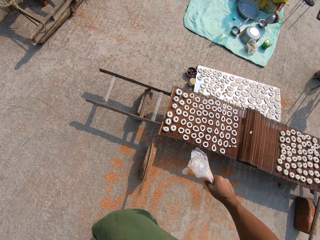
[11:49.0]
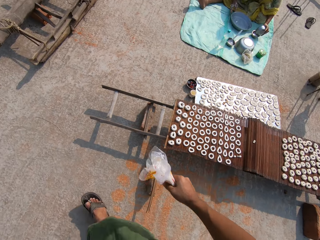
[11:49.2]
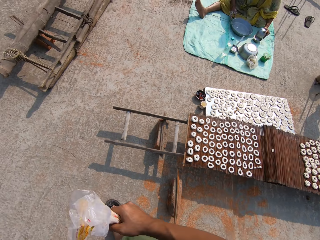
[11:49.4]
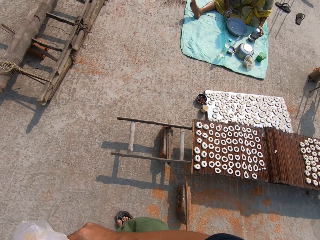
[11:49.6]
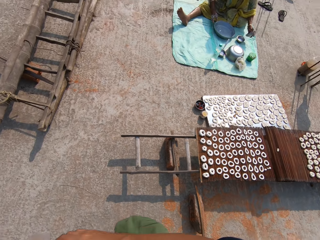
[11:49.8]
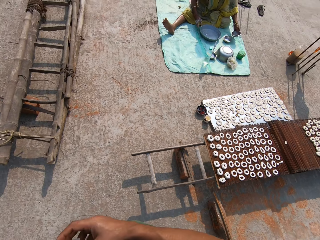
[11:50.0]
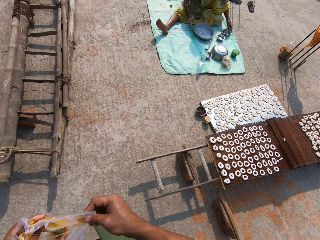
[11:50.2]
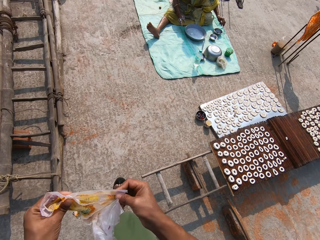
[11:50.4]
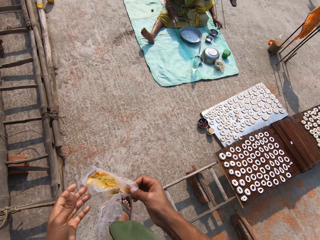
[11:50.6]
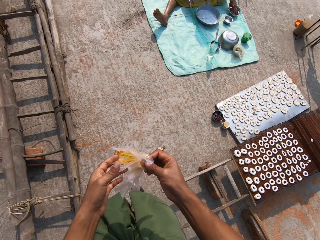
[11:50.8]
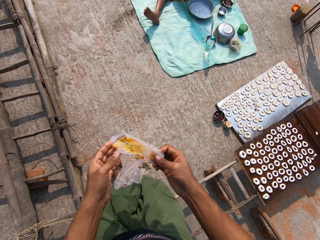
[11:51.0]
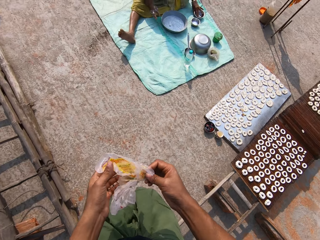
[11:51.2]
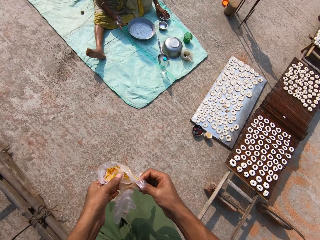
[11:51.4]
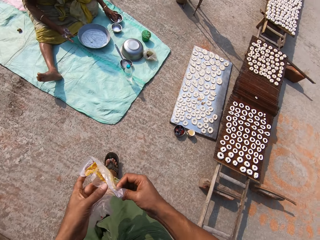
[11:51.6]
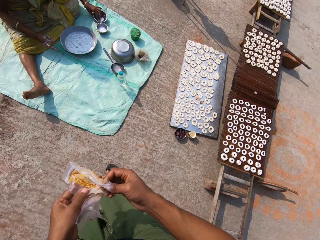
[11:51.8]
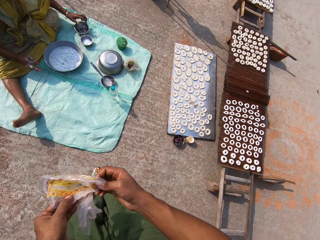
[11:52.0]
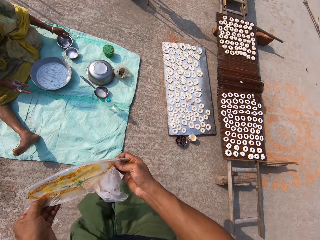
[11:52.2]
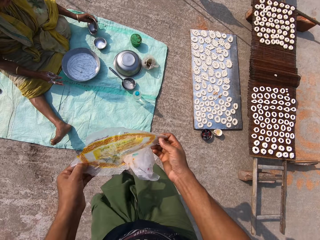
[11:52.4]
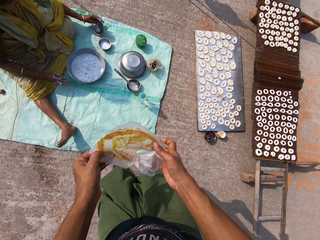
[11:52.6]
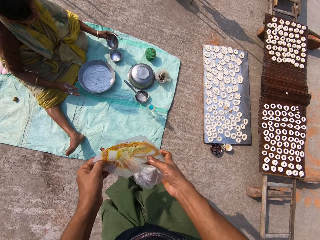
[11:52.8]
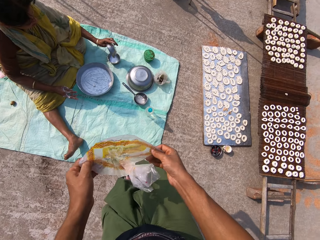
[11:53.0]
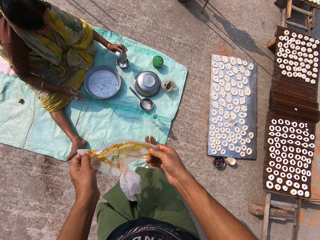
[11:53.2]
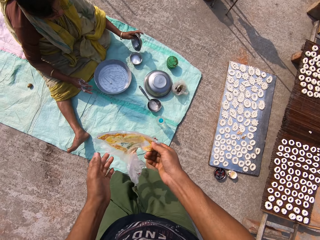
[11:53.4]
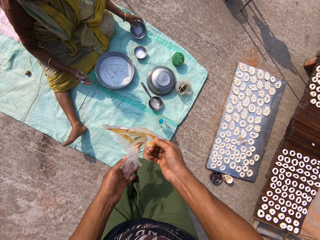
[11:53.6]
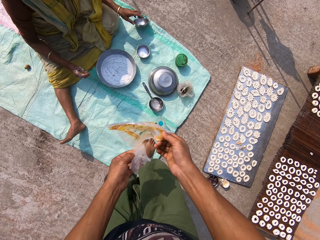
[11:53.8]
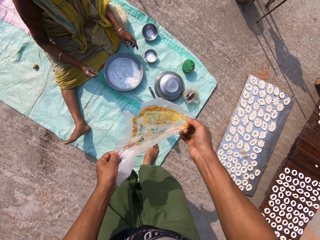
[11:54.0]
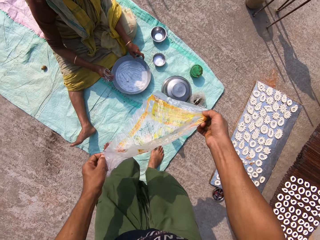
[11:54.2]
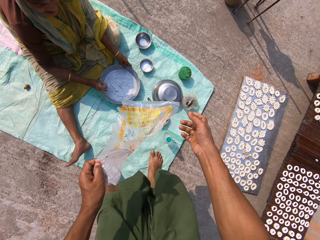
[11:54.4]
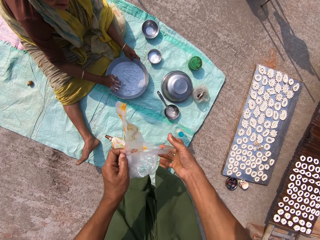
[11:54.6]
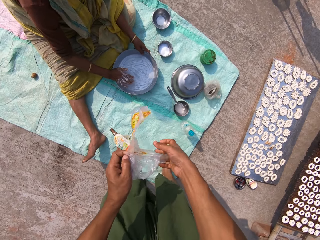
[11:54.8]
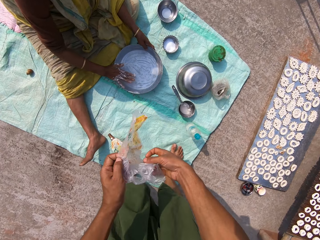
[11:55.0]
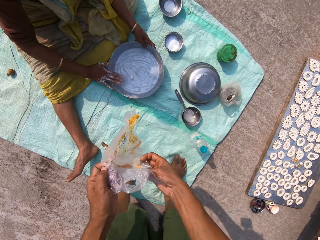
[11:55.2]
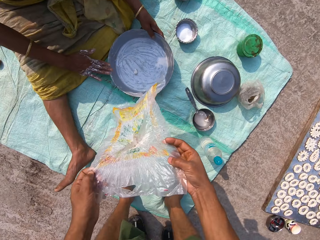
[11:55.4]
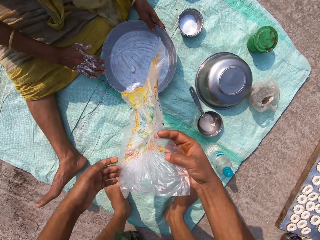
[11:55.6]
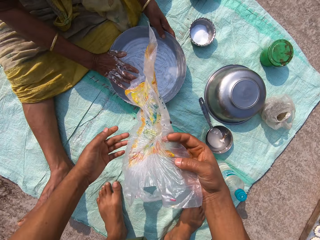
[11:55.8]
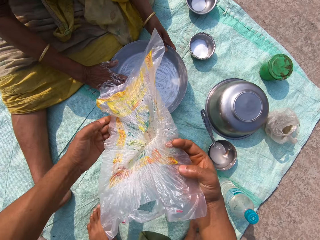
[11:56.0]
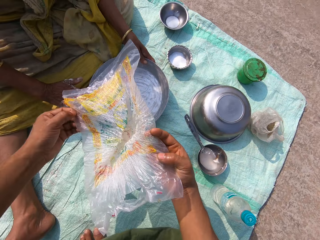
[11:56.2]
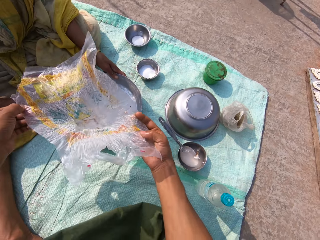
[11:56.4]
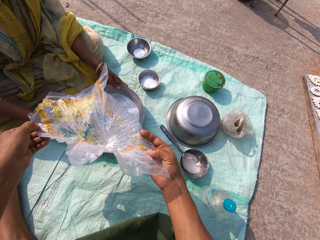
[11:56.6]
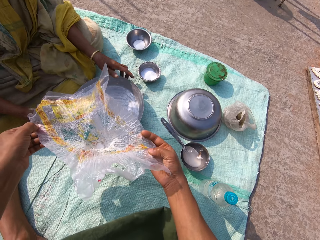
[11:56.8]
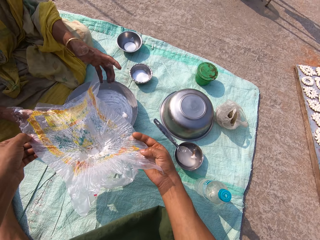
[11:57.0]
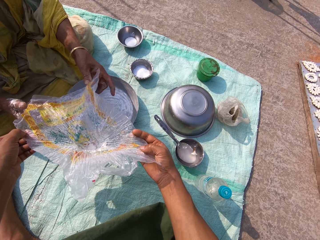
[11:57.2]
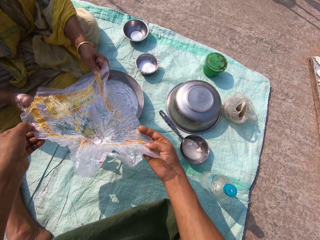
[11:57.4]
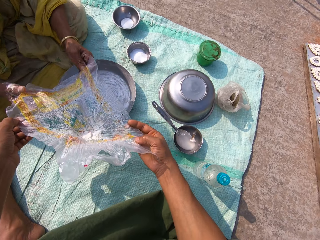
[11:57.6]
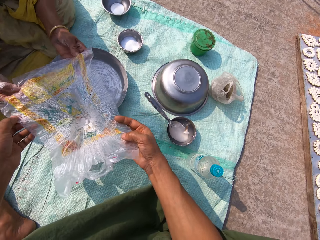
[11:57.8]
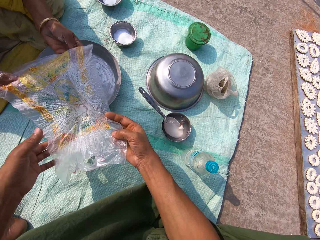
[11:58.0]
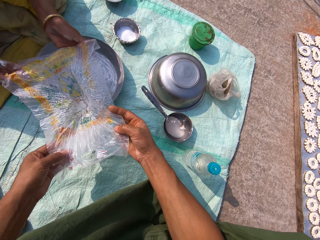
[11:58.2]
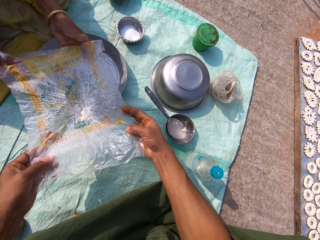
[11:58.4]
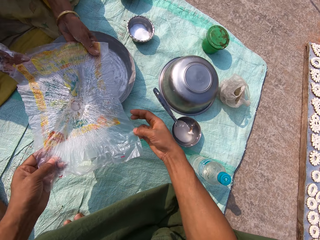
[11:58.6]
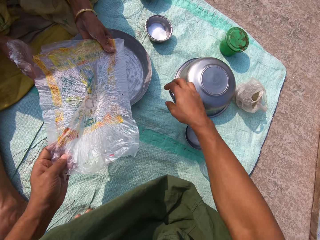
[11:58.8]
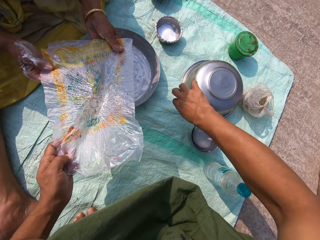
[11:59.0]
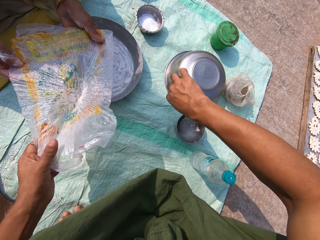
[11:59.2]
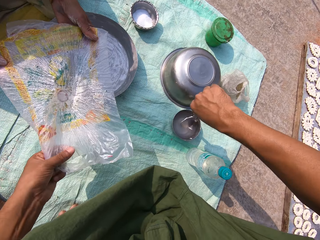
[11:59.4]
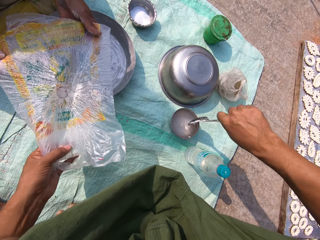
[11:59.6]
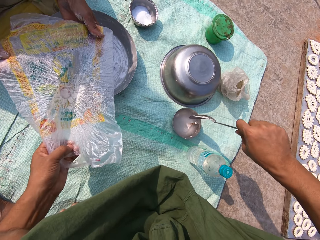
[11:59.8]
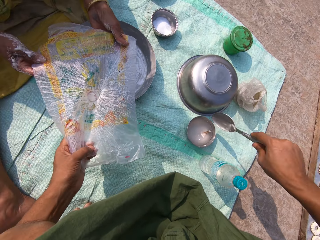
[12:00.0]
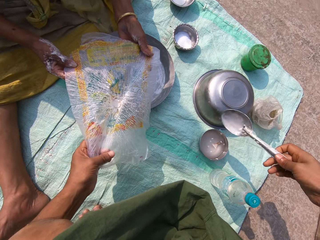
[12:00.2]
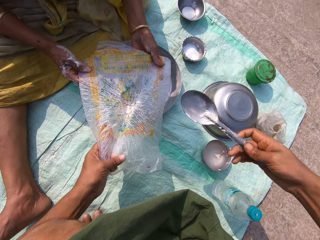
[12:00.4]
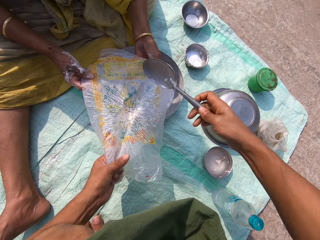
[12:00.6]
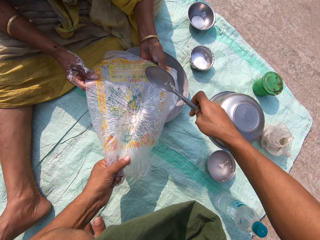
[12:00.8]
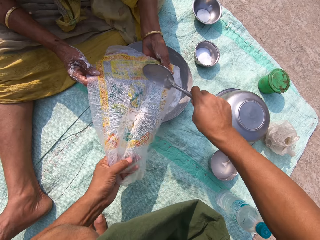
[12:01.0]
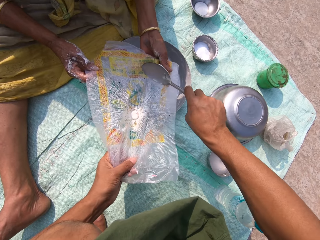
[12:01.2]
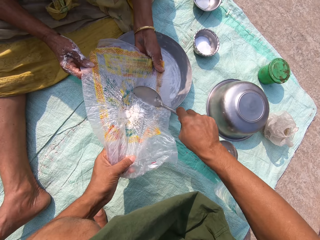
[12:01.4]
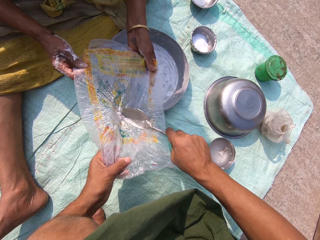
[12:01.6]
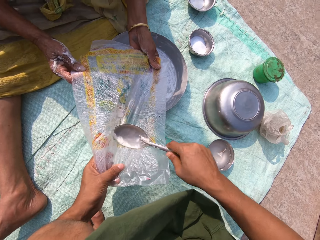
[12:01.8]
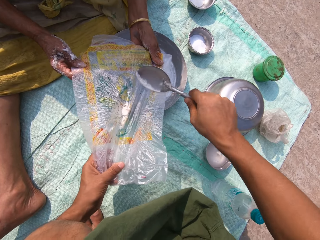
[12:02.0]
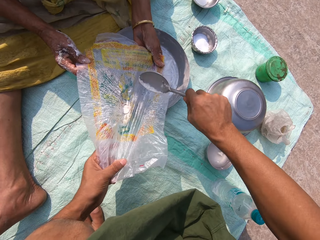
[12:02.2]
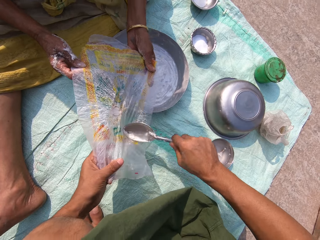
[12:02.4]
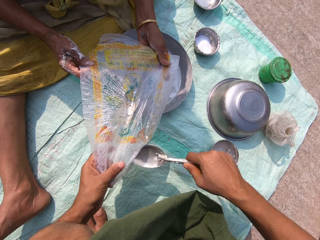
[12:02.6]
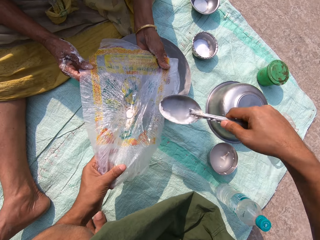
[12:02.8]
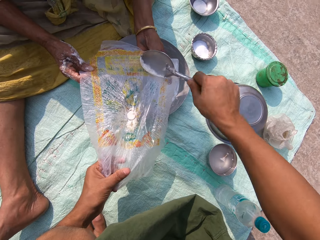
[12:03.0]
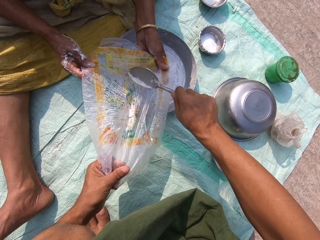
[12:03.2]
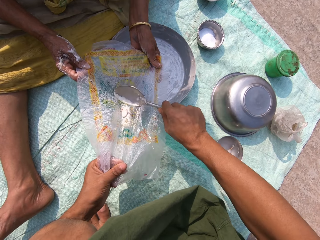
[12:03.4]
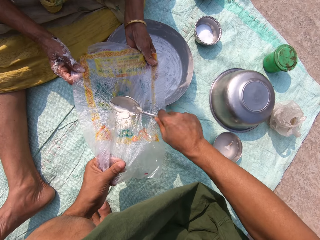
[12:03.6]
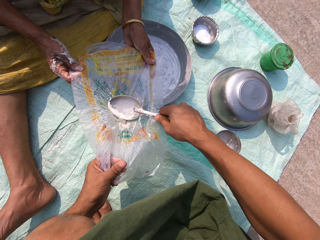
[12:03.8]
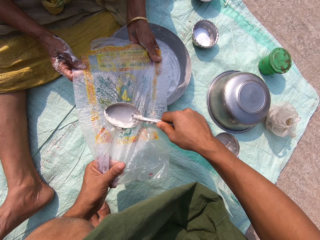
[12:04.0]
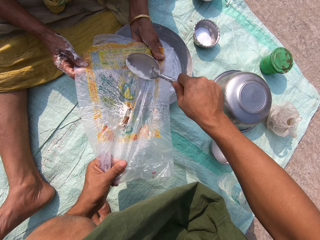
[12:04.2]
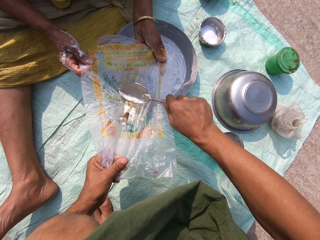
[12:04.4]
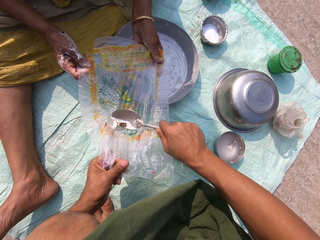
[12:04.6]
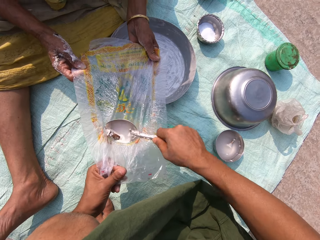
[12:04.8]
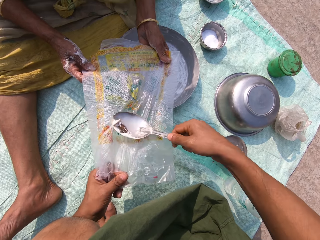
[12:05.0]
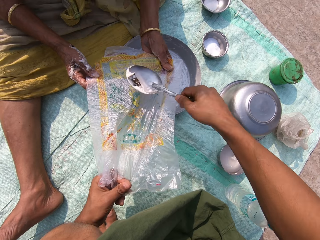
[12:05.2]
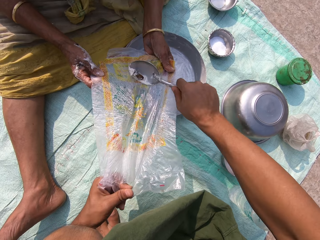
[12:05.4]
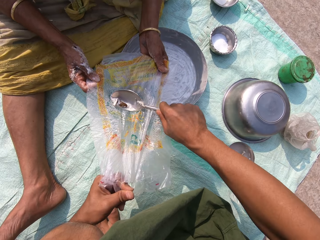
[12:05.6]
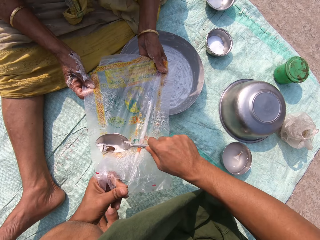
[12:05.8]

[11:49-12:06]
The camera wearer walks towards a woman. The woman pours some water from a bowl in her left hand into a bowl on the floor. The camera wearer straightens the paper. The woman places the bowl in her left hand on the floor, puts her left hand into the bowl on the floor, pours water from the bowl in her left hand into the bowl on the floor, and drops the bowl in her left hand on the floor. The woman holds the bowl on the floor with her left hand. The camera wearer kneels down. The woman scrapes the candy paste off her right hand with the brim of the bowl in her left hand. The woman touches the paper and holds the plastic bag in the hands of the camera wearer with both hands. The camera wearer picks up a serving spoon from a bowl of water on the floor with her right hand. She removes the dough from the paper. She scrapes the plastic bag in both her left hand and the hands of the woman with the serving spoon in her right hand.

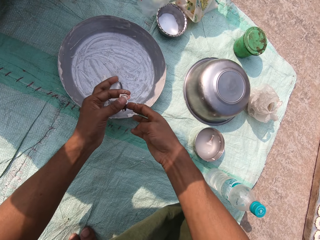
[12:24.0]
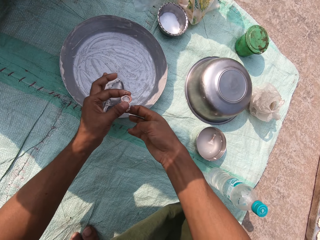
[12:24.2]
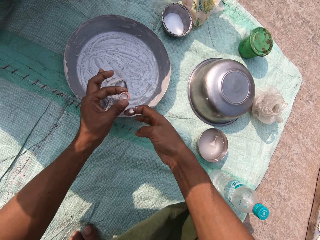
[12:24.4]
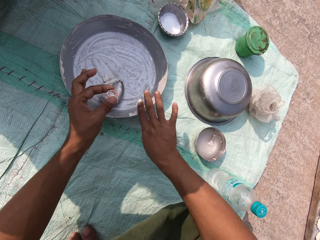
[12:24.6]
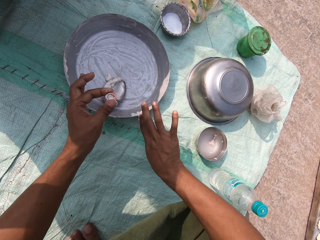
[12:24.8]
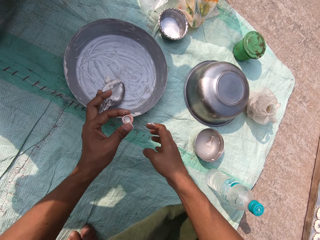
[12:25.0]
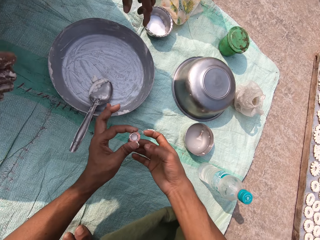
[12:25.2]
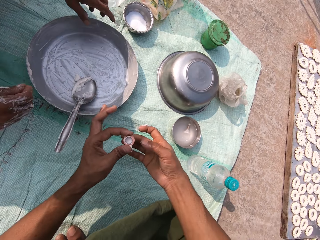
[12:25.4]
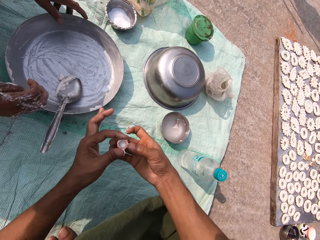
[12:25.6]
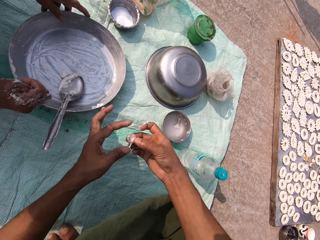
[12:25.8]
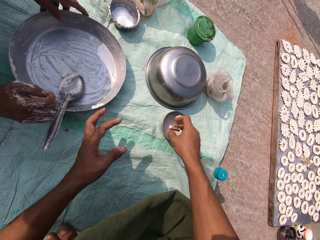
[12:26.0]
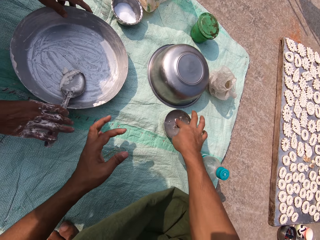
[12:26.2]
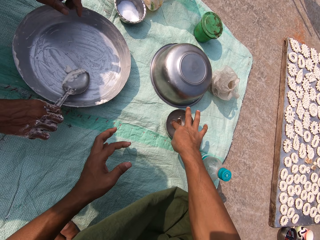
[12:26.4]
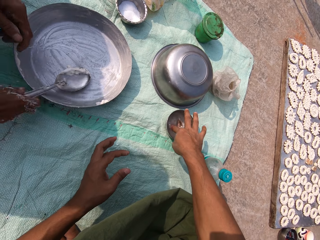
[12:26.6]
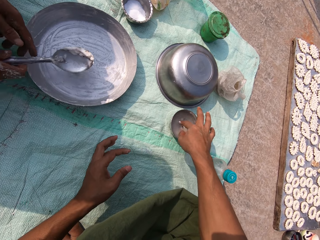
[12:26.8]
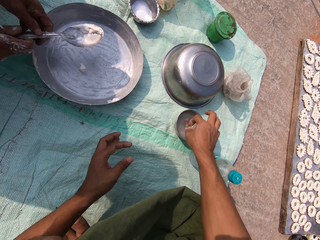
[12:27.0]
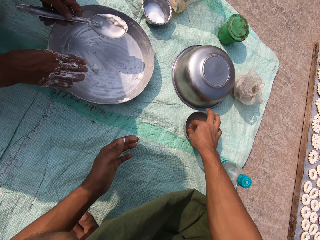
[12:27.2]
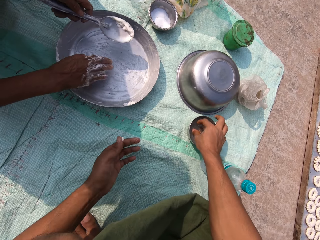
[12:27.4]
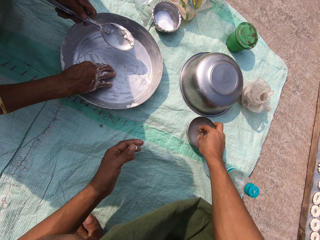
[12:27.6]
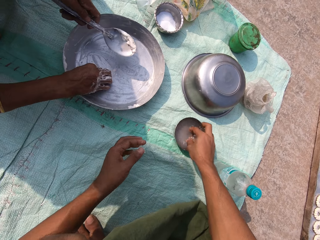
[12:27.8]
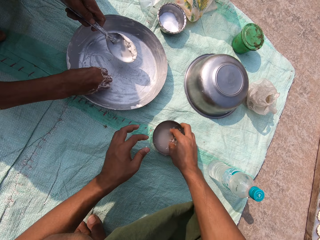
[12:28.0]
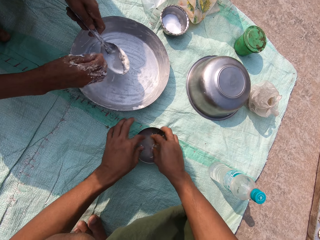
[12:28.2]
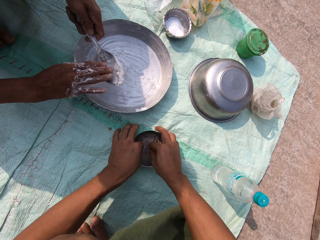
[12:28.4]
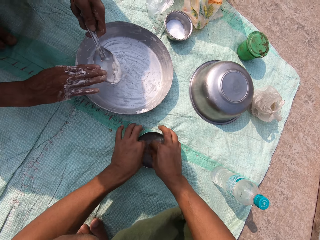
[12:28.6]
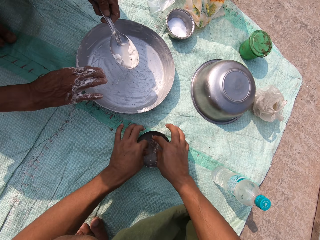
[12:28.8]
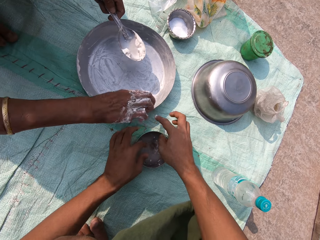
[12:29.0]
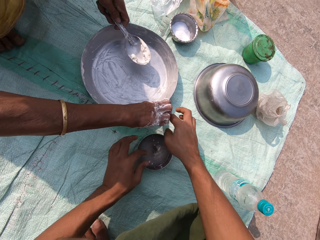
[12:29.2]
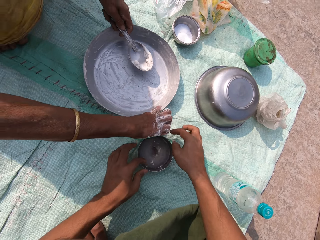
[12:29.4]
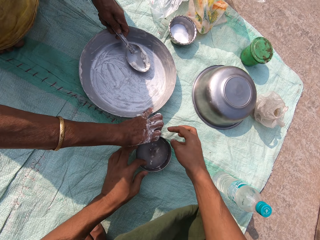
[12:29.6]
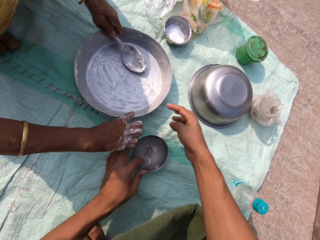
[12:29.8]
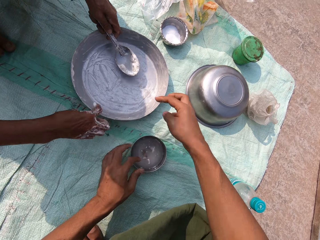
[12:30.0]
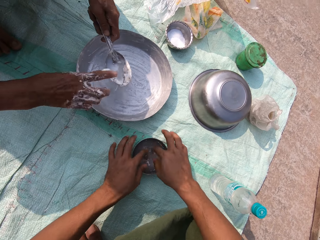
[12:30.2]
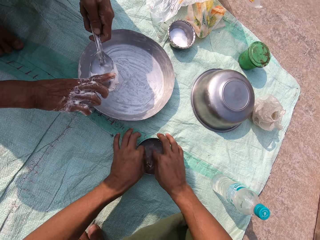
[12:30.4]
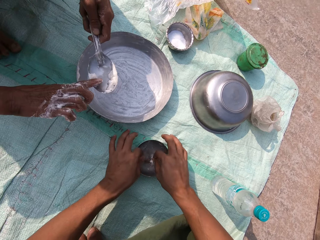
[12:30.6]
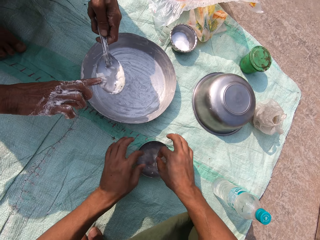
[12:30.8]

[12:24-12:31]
The camera wearer wipes some candy paste off the small pipe or tube in her left hand with her right hand. She scrapes off the candy paste on her right hand with the brim of the bowl on the floor. She passes the tube to the right hand. A woman holds the bowl on the floor with her left hand. The camera wearer drops the small pipe in her right hand into the bowl of water on the floor. The woman picks up the serving spoon in the bowl on the floor with her right hand. The camera wearer rinses her right hand in the bowl of water on the floor. The woman transfers the serving spoon from her right hand to her left hand. The camera wearer slides the bowl of water on the ground with her right hand. The woman picks some candy paste from the bowl on the floor with her right hand. The camera wearer rinses both hands in the bowl of water on the floor. The woman puts the candy paste in her right hand in the serving spoon in her left hand and wipes the bowl on the floor with her right hand. The camera wearer rinses both hands in the bowl of water on the floor. She scrapes off the candy paste on her right hand with the spoon in her left hand.
